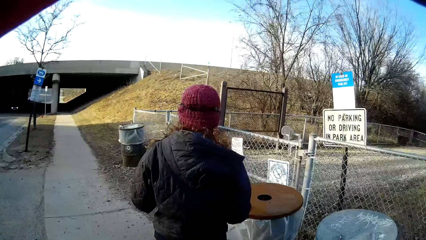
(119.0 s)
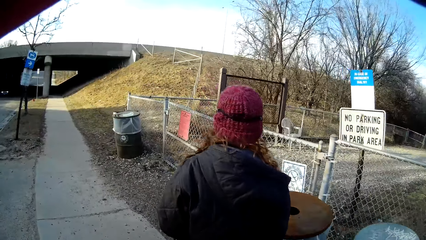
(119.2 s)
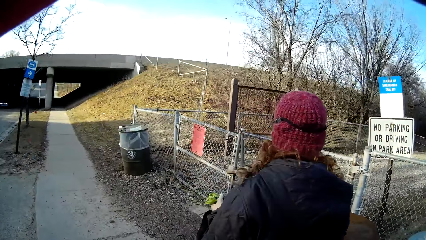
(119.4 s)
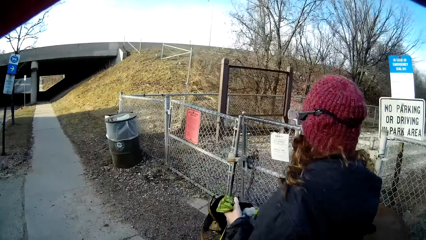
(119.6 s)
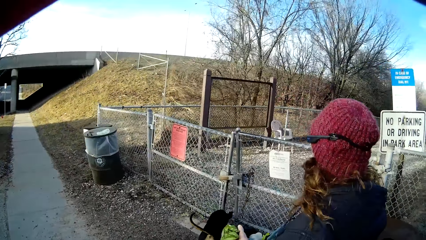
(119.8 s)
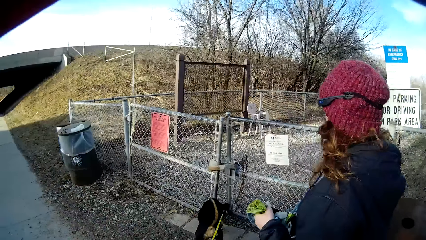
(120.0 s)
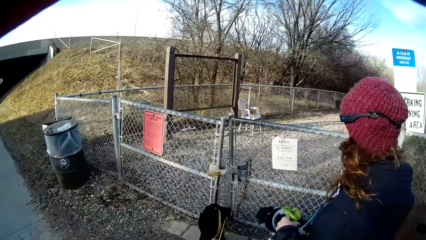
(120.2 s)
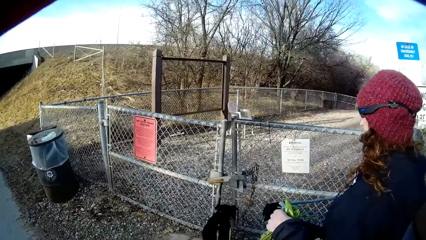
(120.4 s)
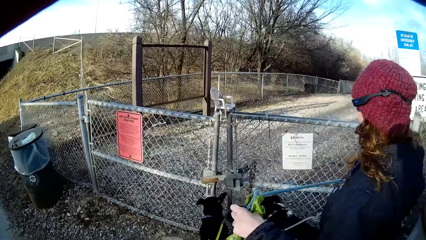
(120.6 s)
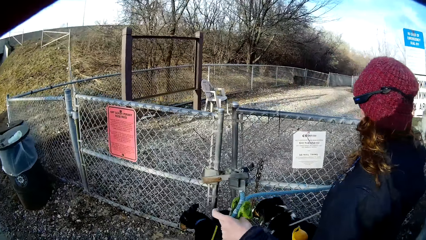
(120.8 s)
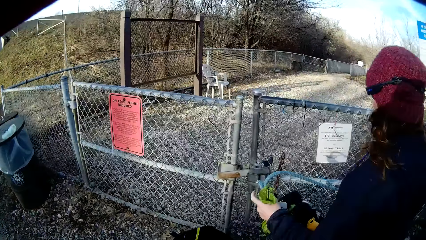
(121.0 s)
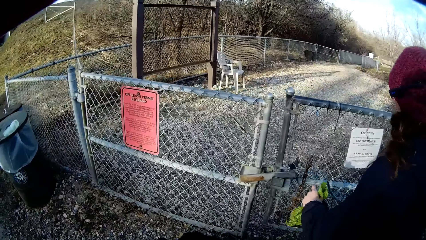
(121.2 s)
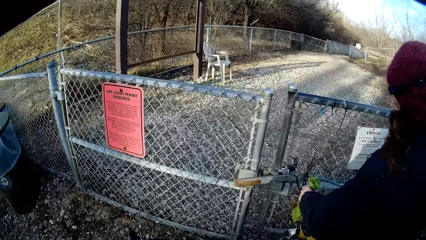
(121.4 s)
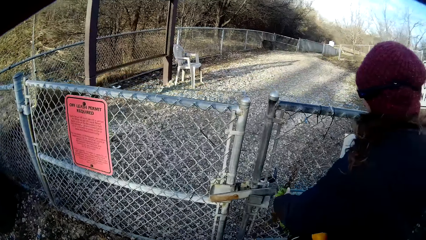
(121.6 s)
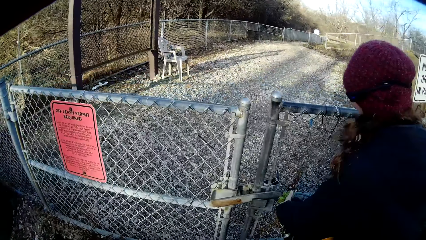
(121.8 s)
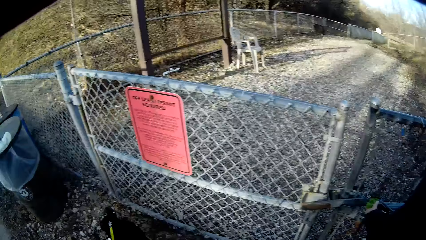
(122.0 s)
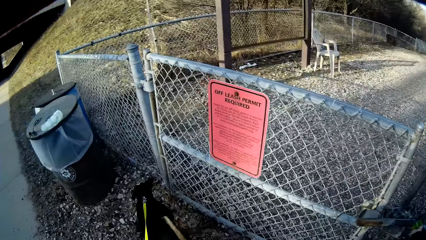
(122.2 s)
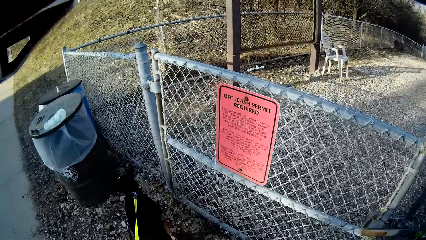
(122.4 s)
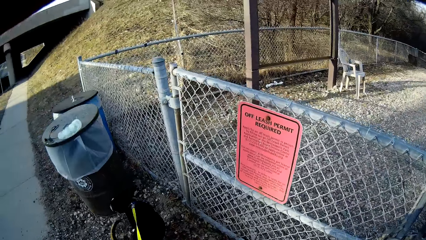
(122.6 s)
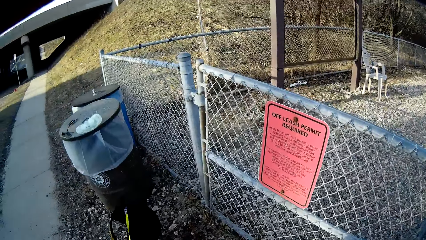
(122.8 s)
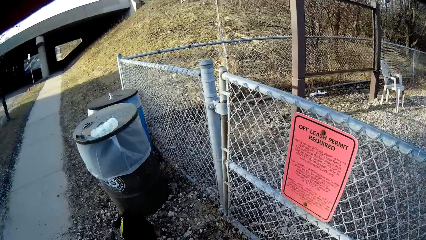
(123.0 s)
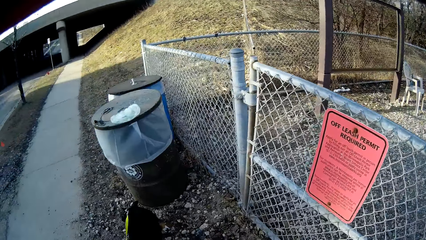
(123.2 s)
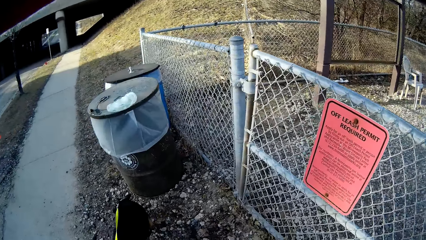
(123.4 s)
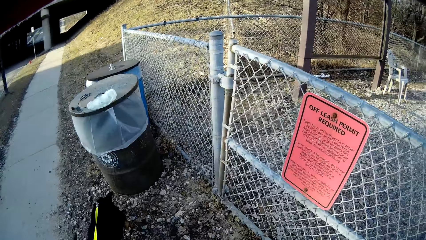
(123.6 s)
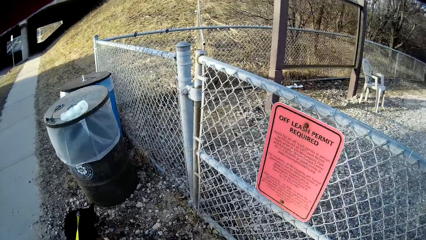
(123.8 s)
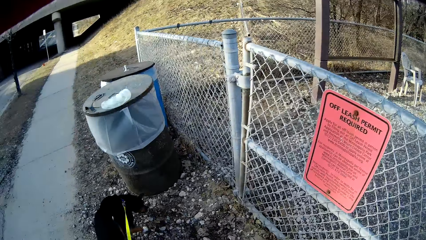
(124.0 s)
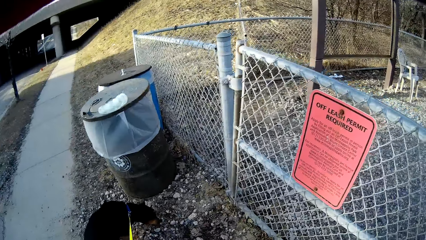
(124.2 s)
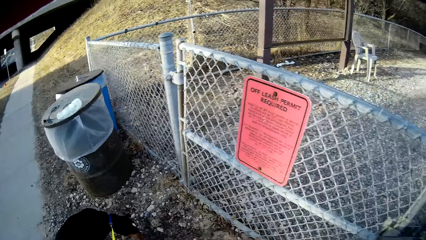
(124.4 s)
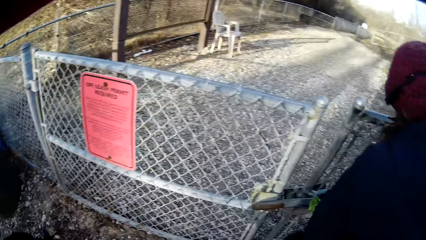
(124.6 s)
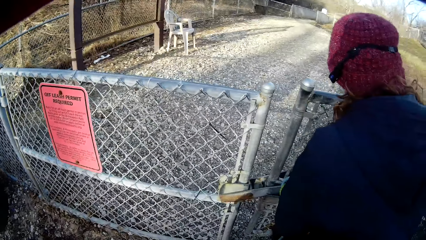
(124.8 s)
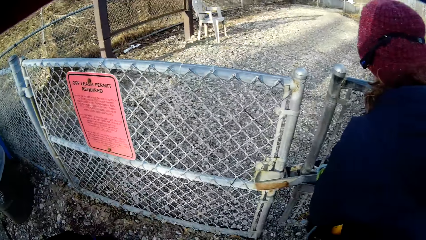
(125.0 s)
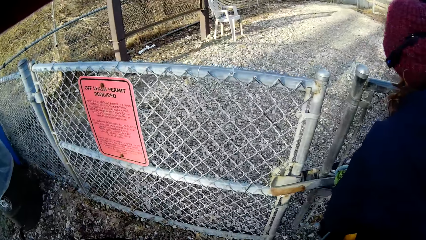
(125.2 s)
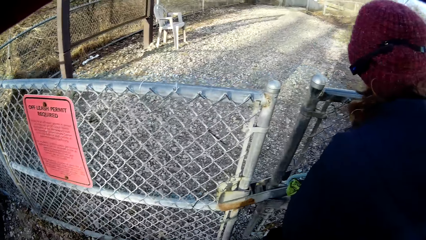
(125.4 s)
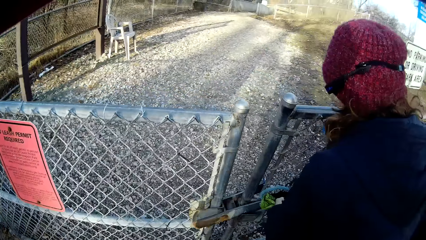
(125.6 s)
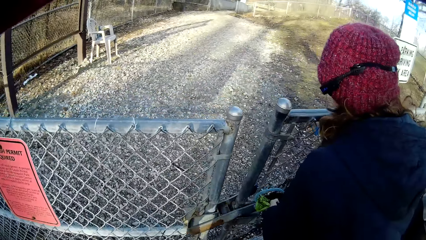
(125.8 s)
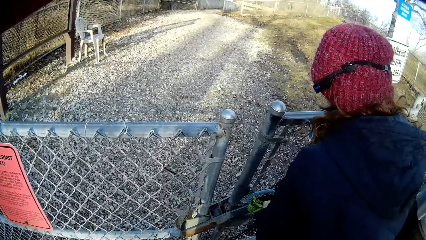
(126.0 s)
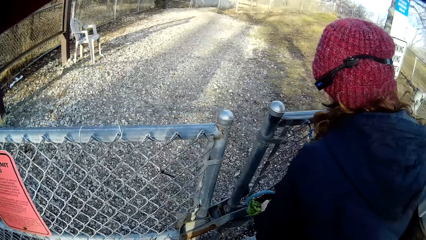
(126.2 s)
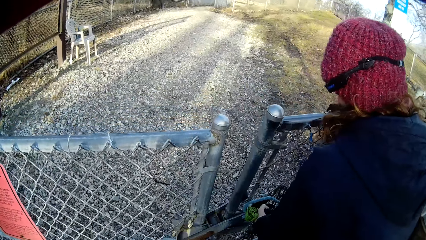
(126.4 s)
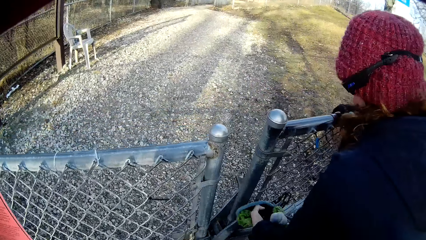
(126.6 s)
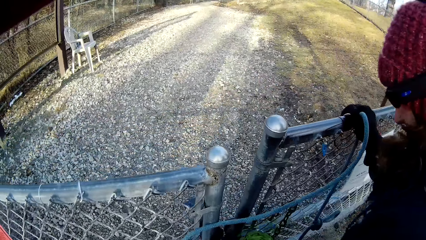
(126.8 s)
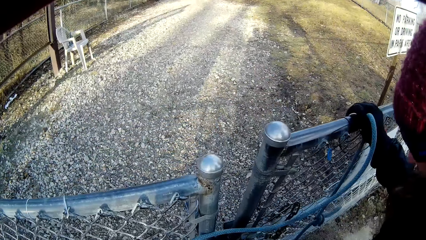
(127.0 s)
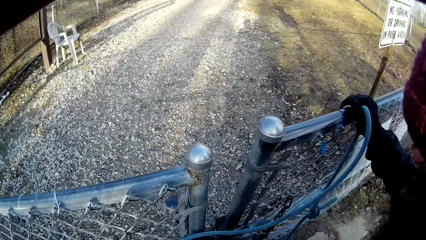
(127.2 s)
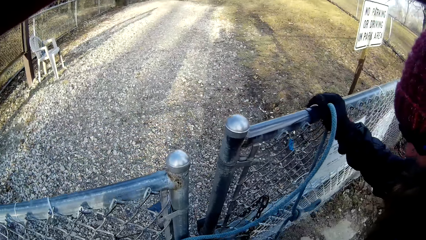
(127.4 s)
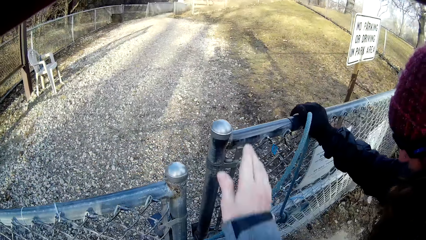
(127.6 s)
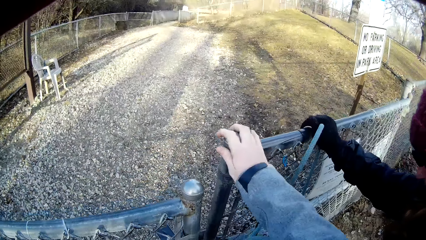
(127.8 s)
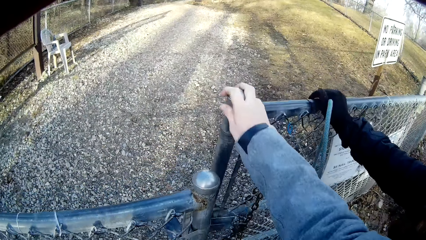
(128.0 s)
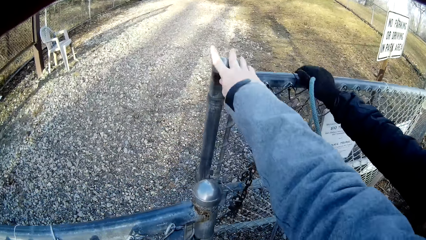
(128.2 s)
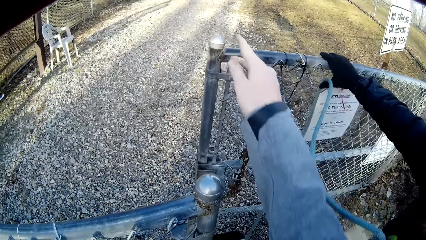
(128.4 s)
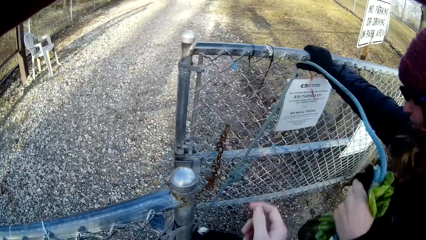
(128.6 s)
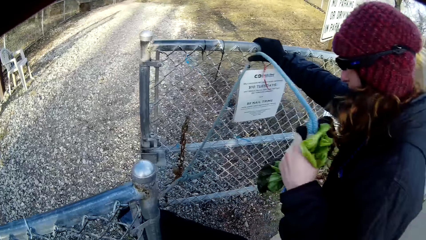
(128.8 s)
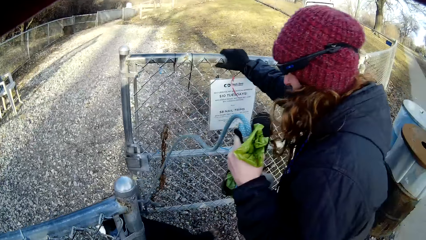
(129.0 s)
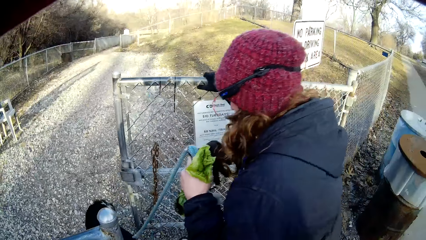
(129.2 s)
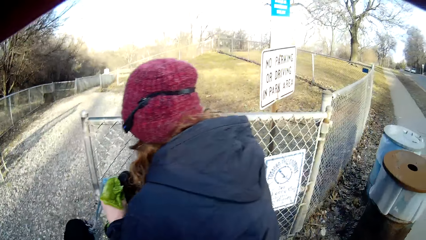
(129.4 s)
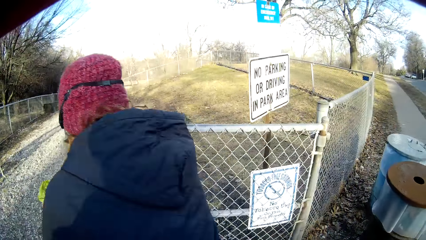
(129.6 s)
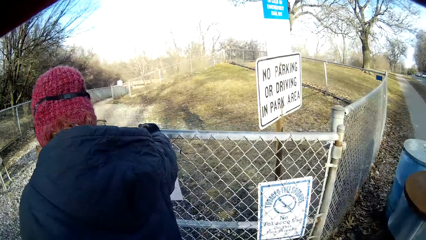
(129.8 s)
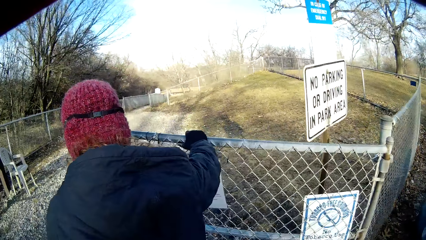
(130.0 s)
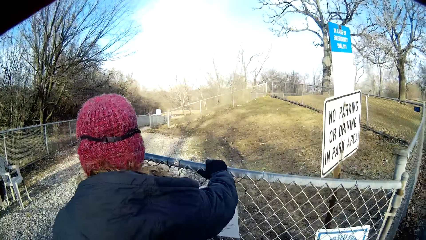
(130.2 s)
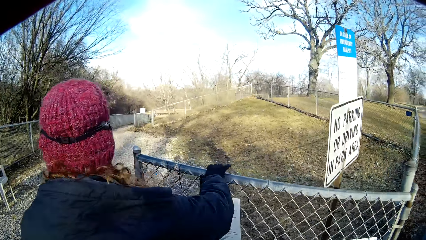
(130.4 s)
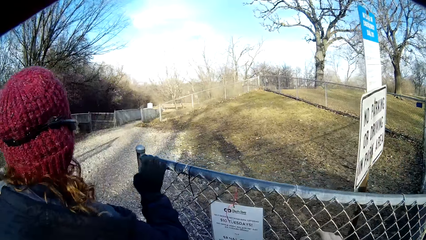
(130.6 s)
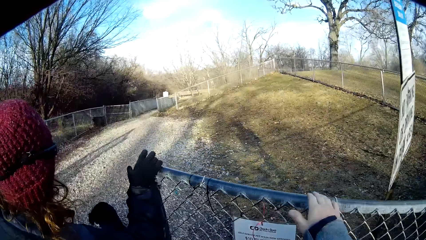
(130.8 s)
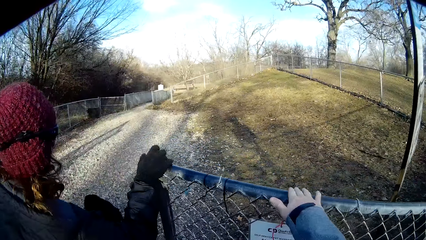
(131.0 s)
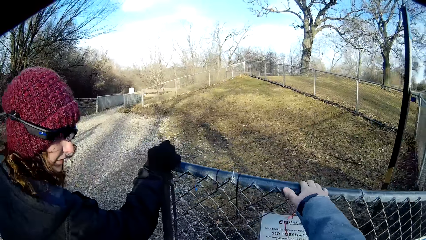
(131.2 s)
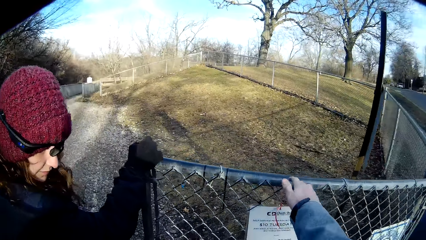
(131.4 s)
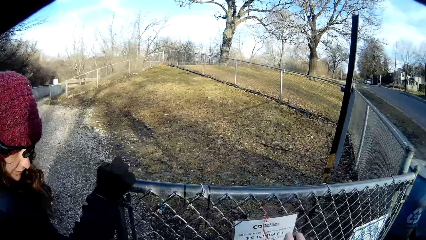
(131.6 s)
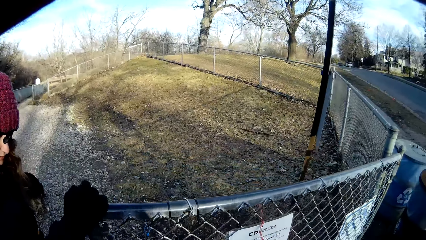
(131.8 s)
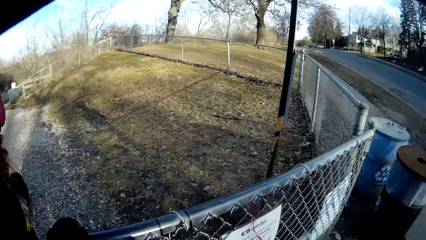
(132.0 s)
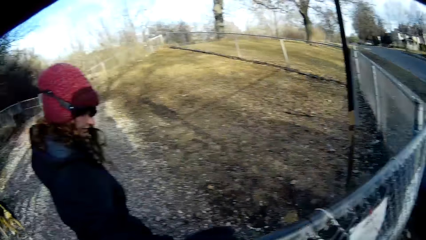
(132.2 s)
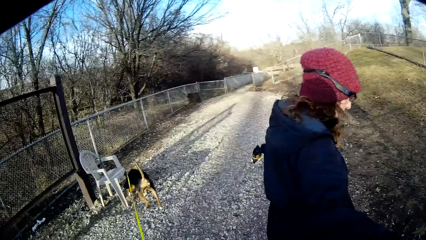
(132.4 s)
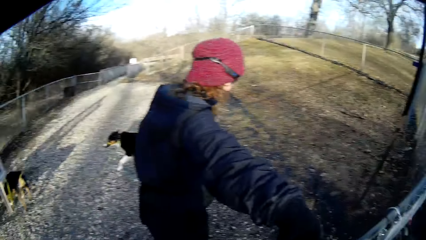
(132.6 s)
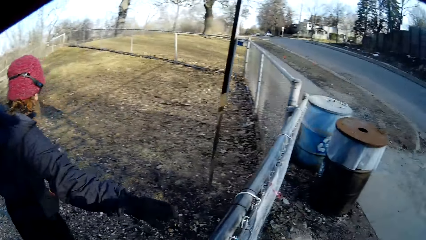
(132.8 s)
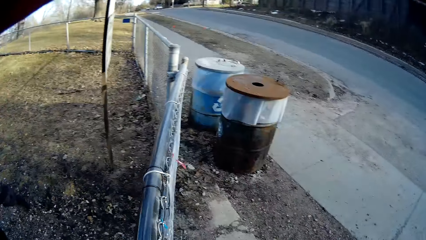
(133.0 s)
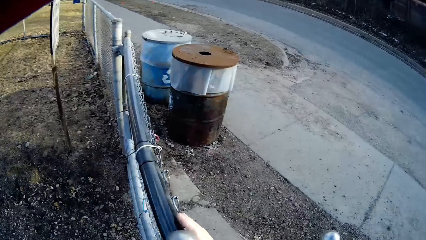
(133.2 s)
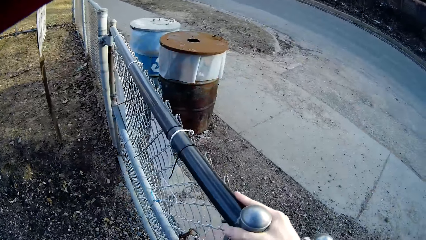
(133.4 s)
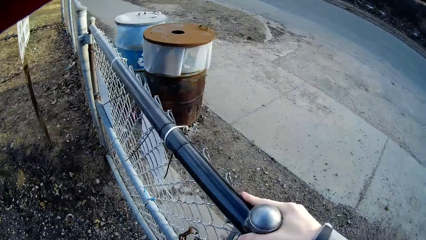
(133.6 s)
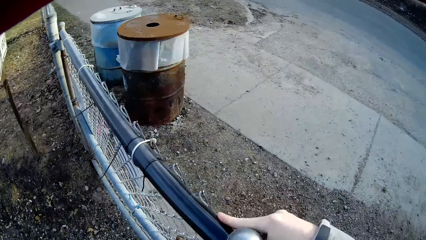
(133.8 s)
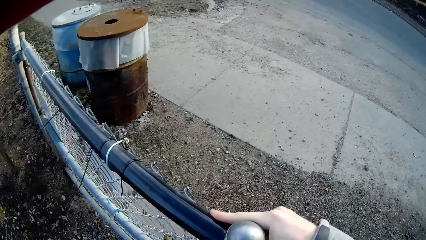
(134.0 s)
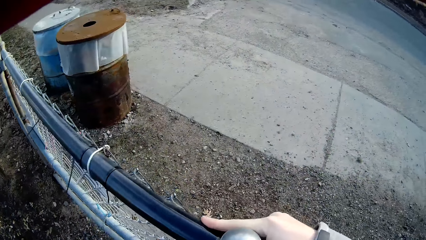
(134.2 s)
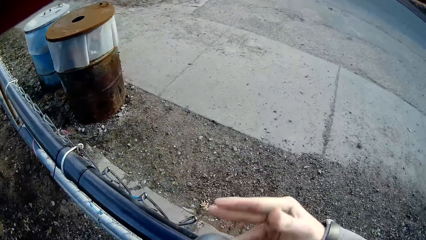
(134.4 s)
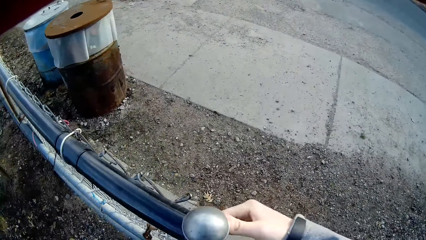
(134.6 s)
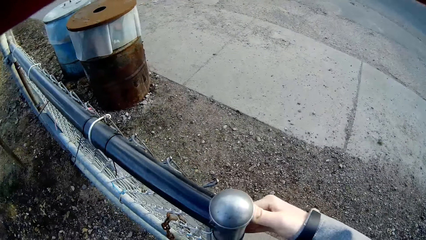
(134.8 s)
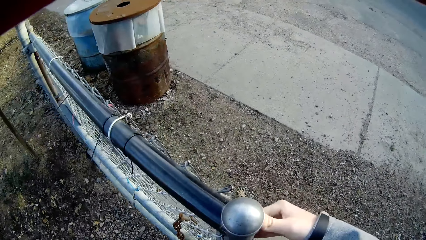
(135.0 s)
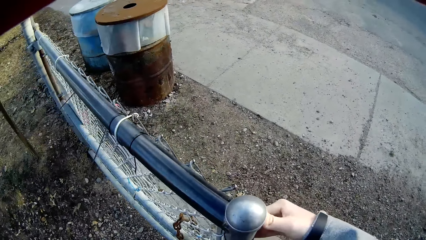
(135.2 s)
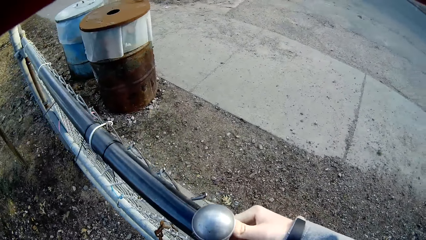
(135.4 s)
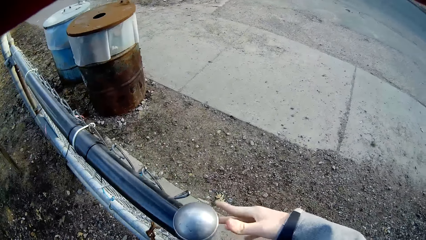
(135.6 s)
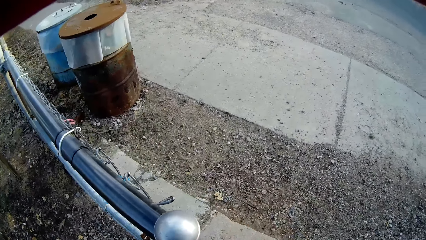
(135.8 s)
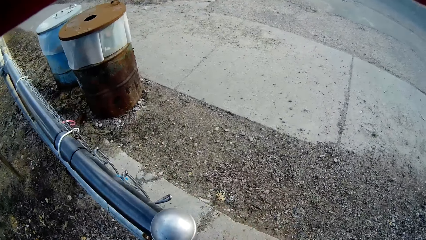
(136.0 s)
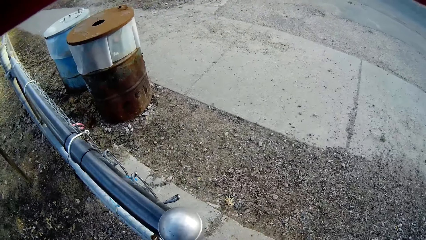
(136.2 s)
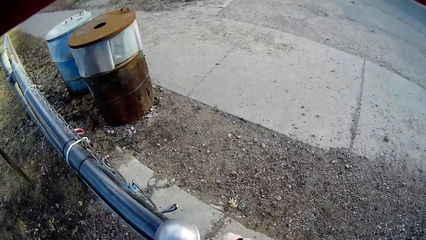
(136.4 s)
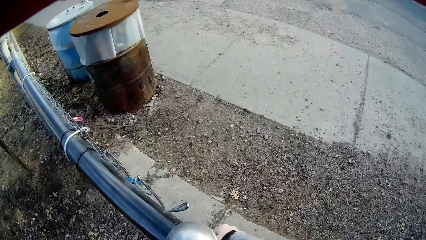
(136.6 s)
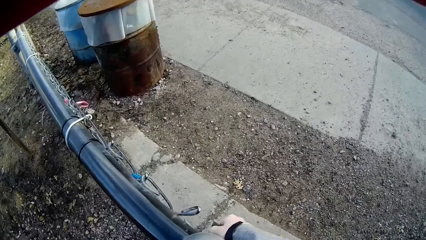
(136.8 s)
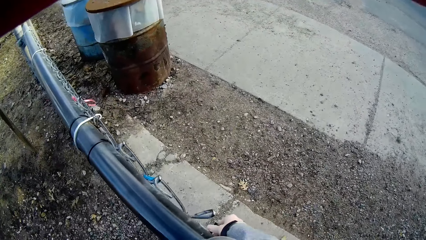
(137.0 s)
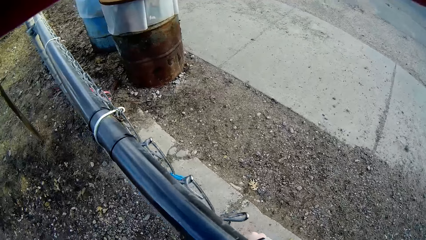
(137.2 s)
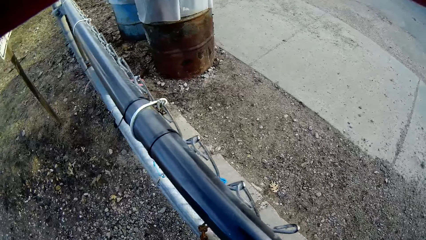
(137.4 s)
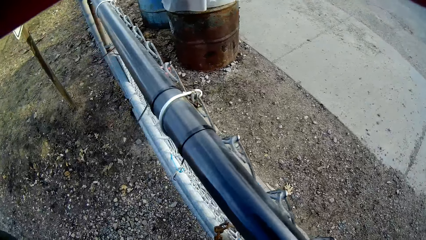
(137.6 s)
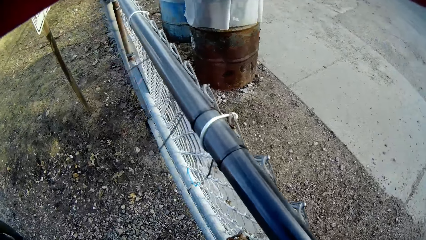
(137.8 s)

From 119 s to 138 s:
The camera wearer stops walking alongside a dog, a woman and another dog. The woman opens the gate. The camera wearer looks at the dog. The woman opens the gate. The camera wearer pushes the gate with his right hand. Another woman enters the gate with the camera wearer and the dogs. The camera wearer closes the gate. He closes the gate.
